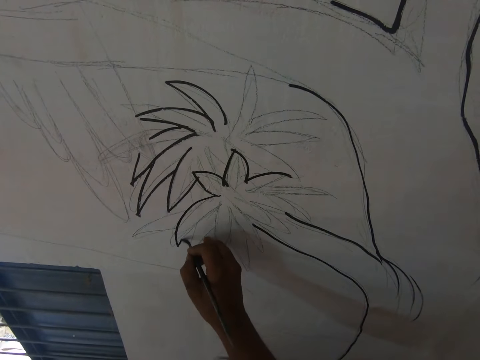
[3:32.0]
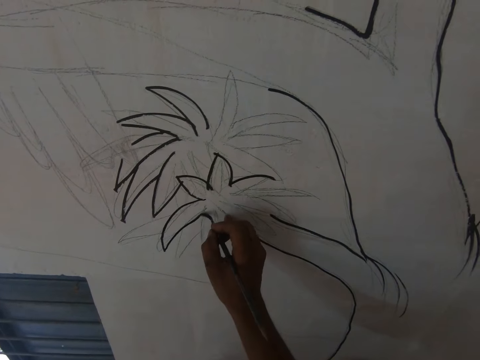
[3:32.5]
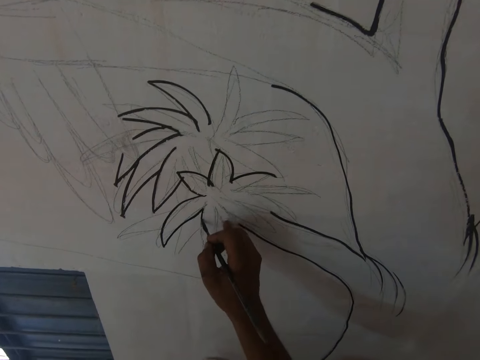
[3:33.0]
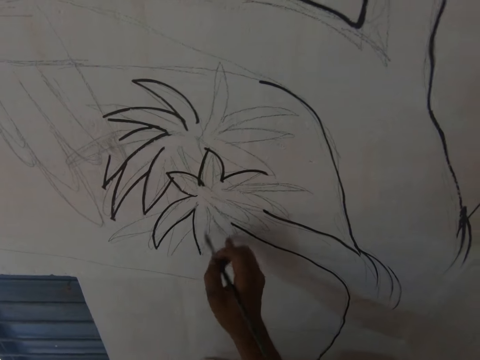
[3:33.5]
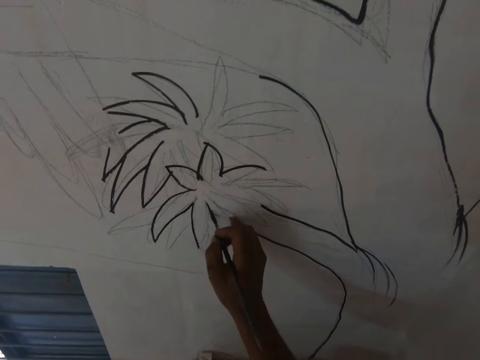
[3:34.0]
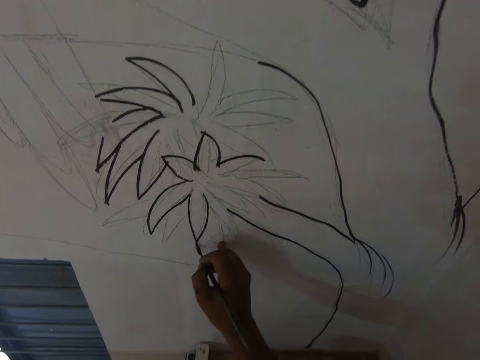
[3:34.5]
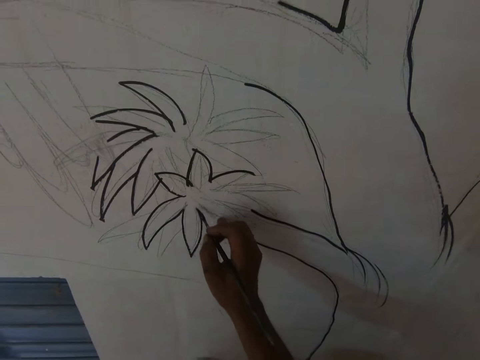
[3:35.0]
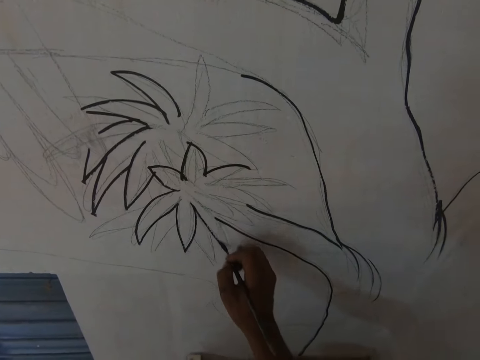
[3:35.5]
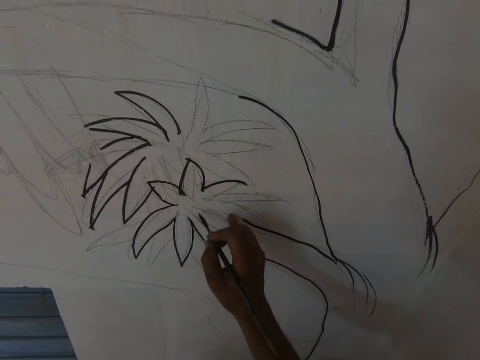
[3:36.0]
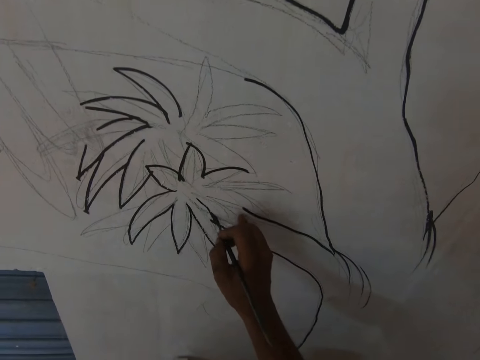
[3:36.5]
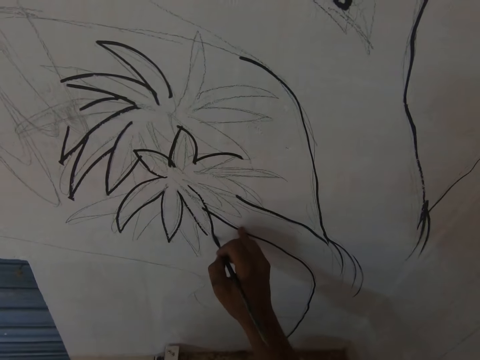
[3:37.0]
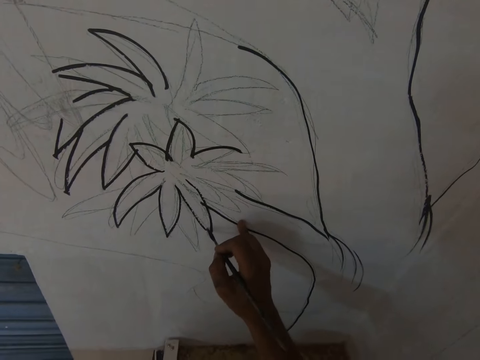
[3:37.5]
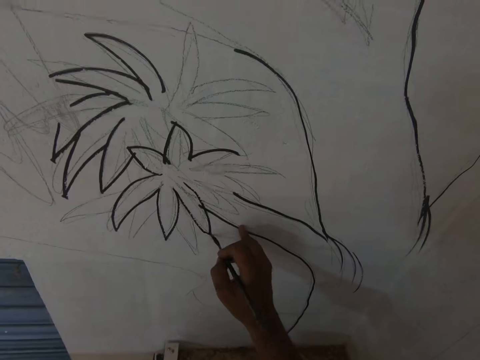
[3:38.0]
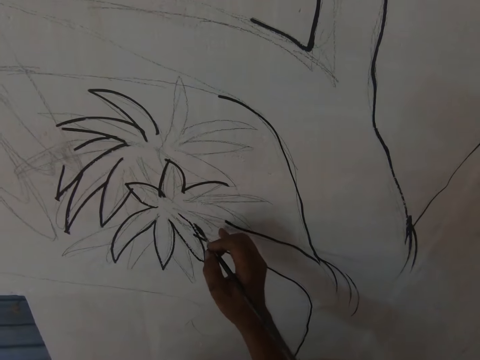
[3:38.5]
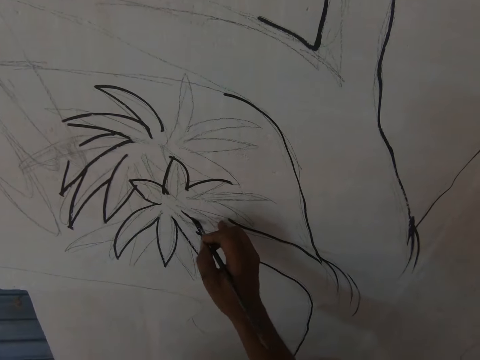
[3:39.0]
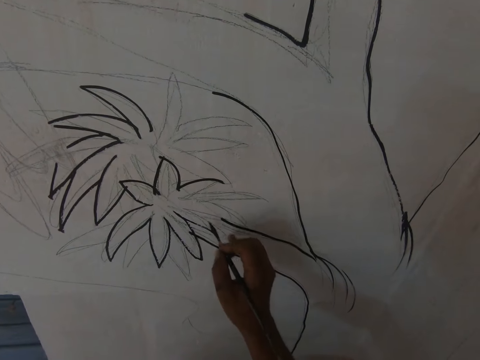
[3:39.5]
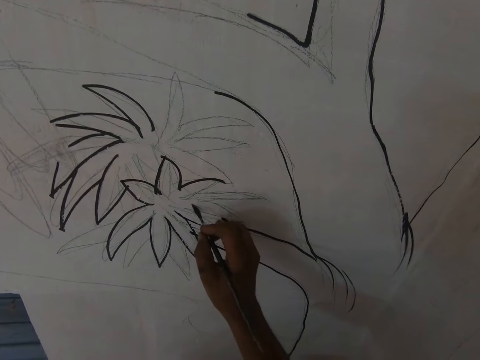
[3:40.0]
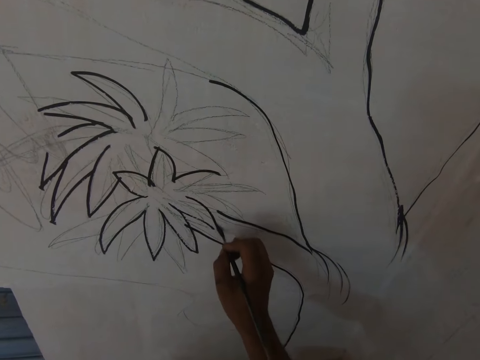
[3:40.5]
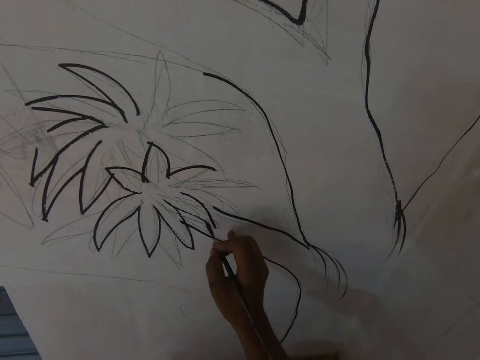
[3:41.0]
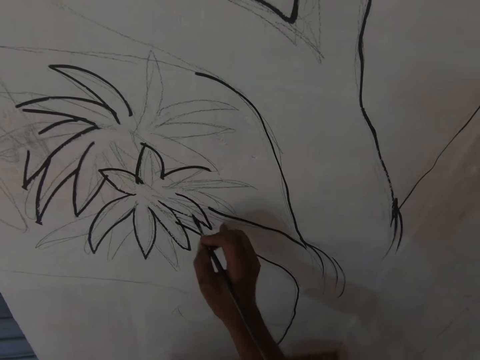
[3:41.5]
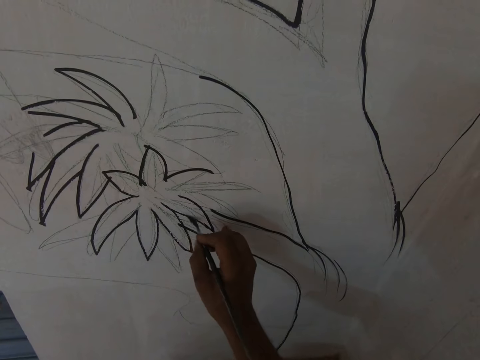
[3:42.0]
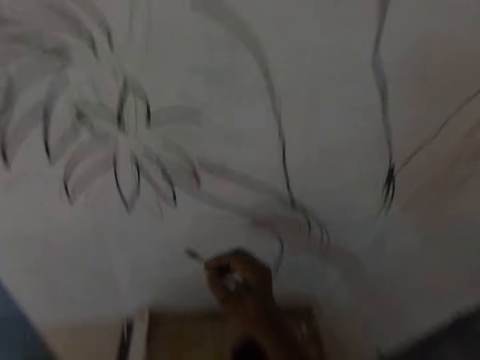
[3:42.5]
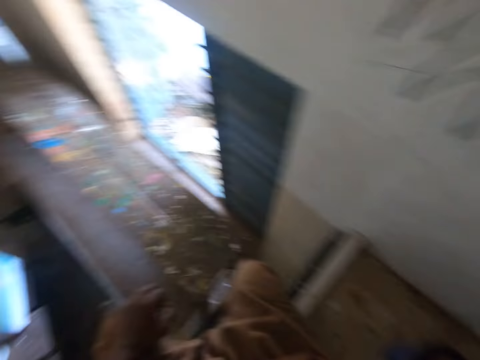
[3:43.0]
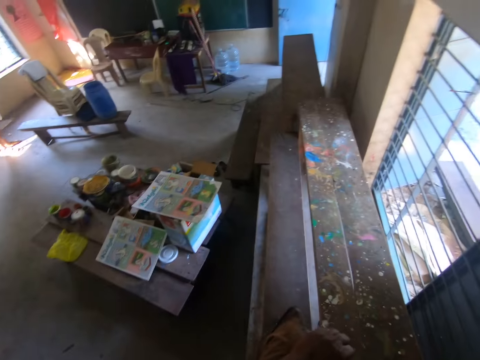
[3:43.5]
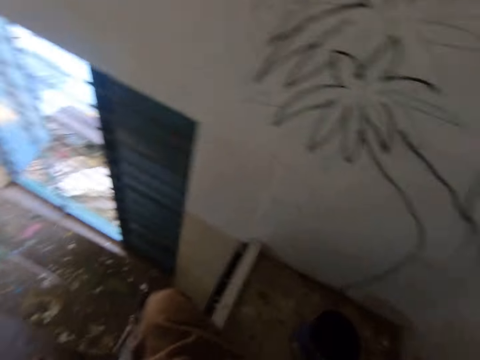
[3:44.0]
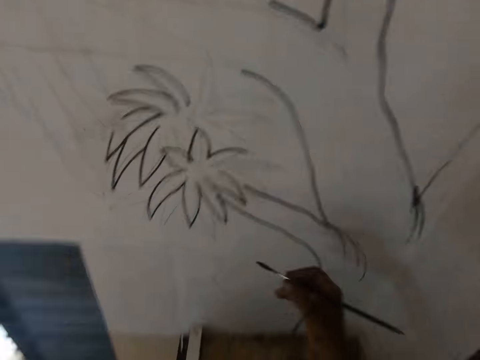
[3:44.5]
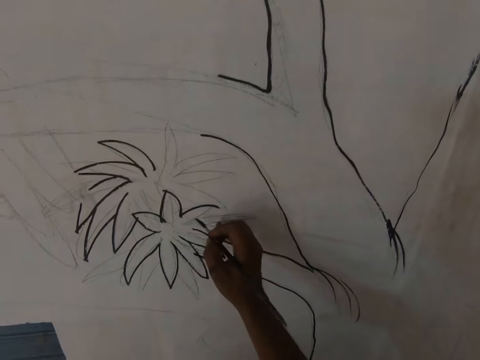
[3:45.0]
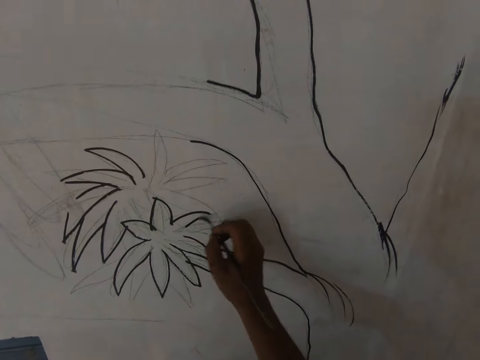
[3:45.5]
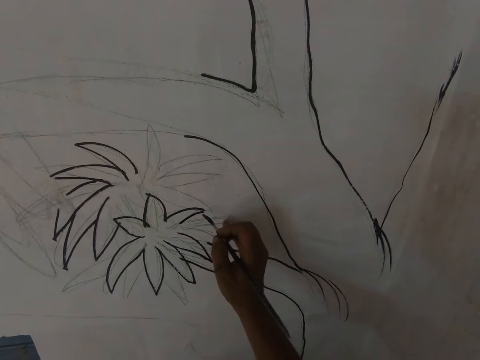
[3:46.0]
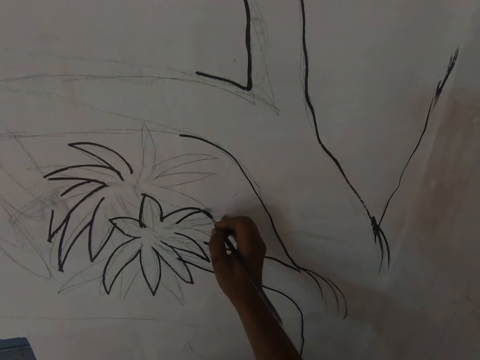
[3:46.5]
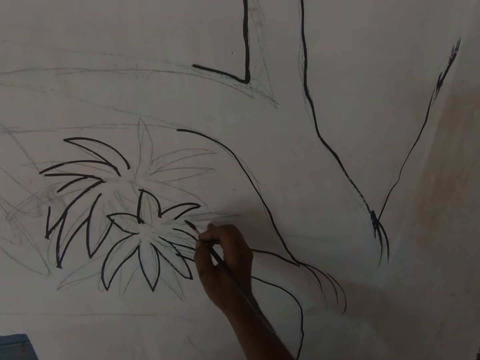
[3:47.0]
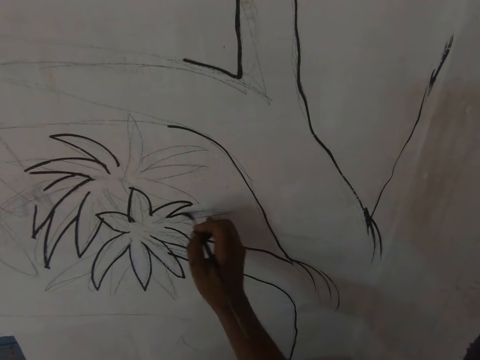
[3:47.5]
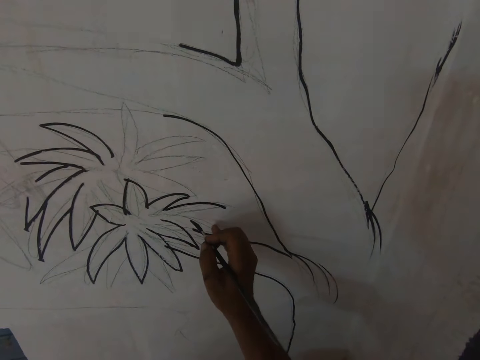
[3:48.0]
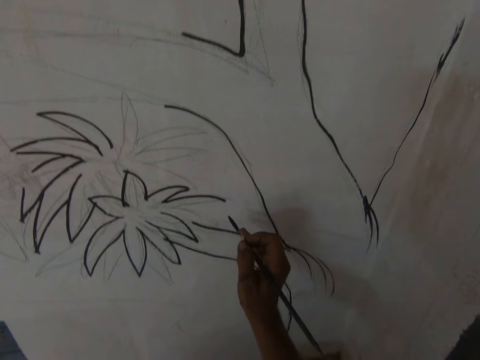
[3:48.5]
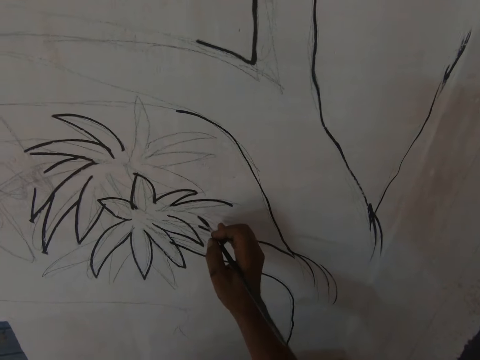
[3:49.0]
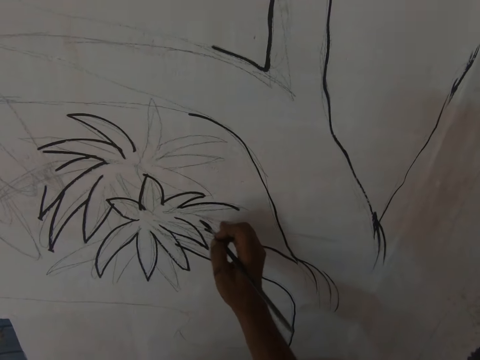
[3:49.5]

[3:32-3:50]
The camera wearer draws on the wall with the paint brush and talks to a man. They dip the paint brush in the can of paint. They look around. They converse with the man. The man talks to the camera wearer. The camera wearer paints a drawing on the wall with the paint brush. They talk to the man.

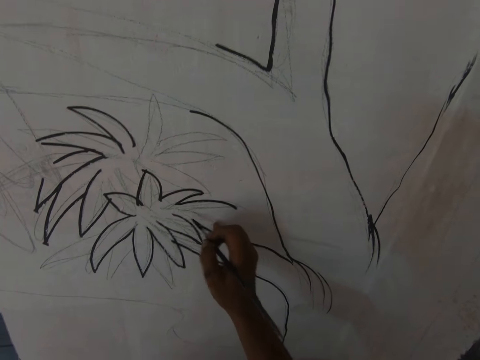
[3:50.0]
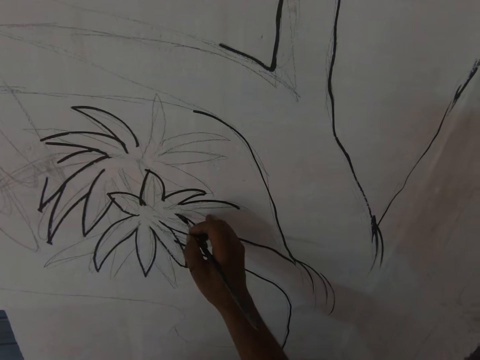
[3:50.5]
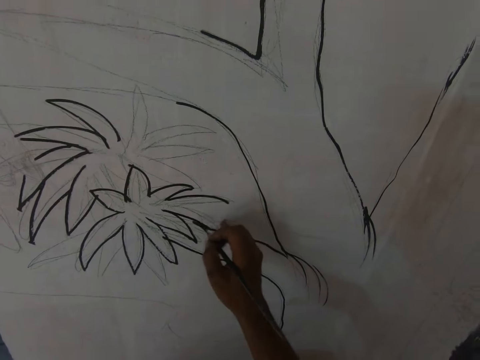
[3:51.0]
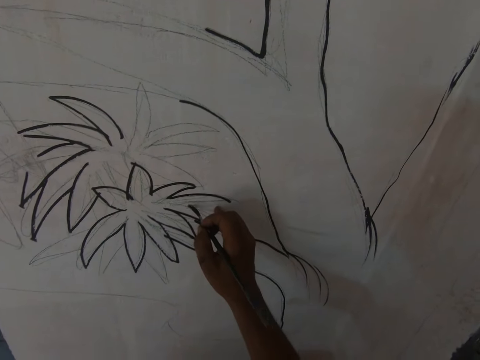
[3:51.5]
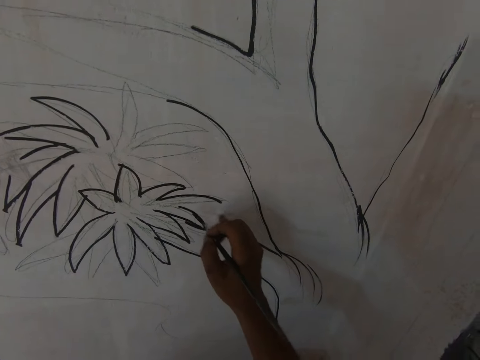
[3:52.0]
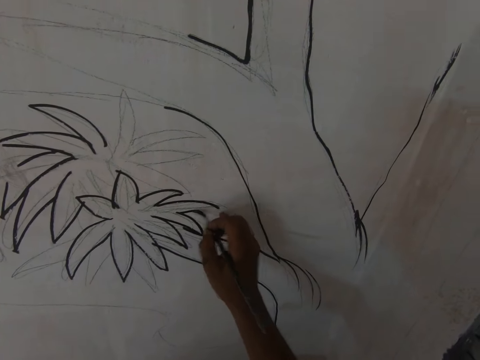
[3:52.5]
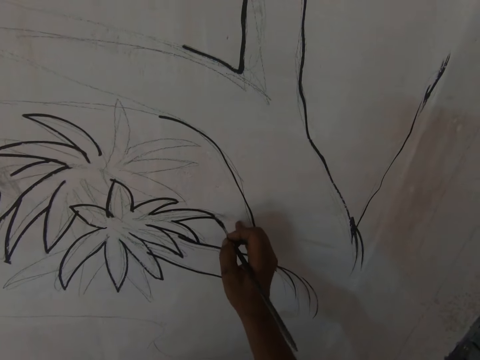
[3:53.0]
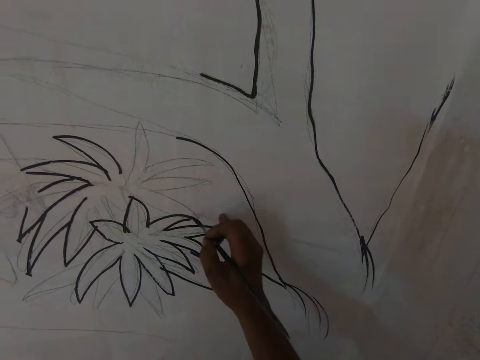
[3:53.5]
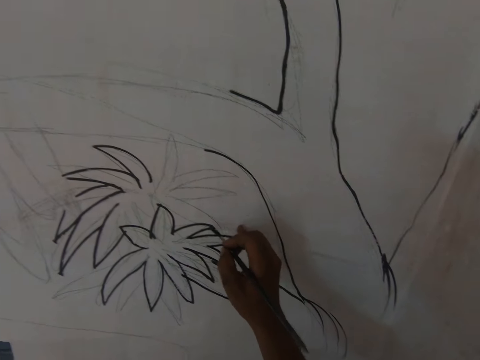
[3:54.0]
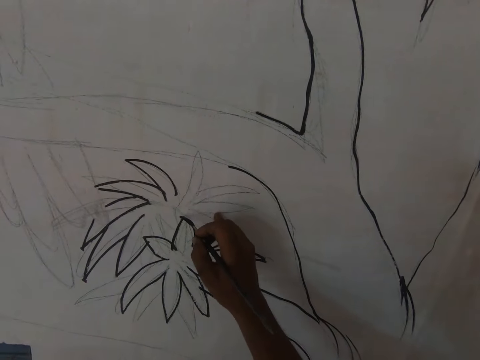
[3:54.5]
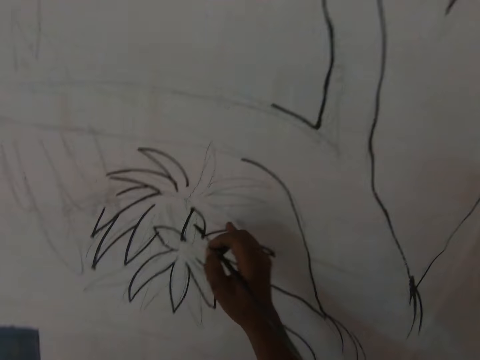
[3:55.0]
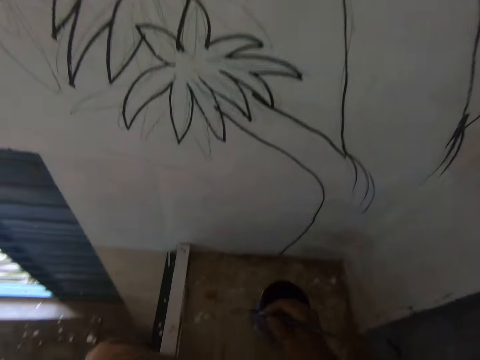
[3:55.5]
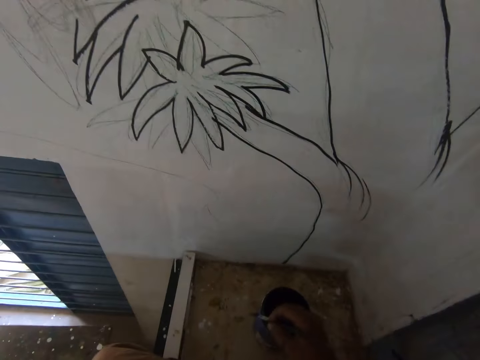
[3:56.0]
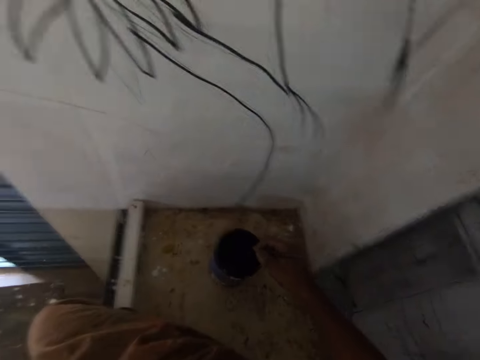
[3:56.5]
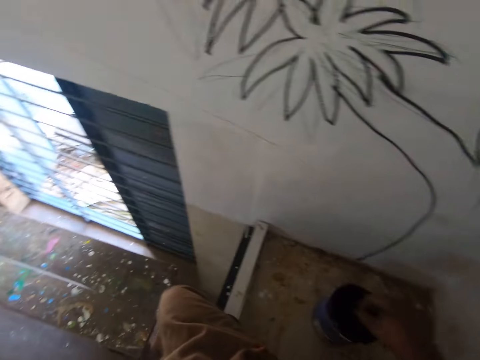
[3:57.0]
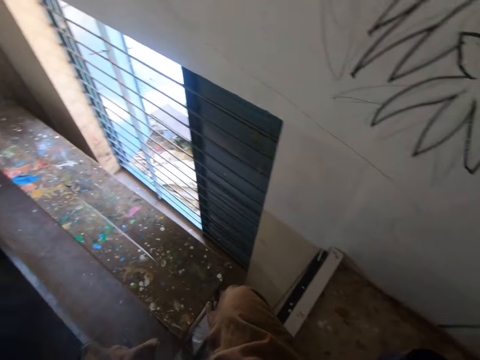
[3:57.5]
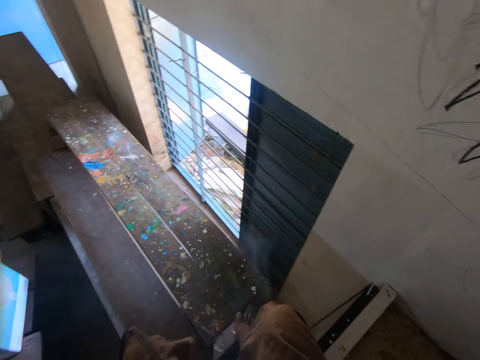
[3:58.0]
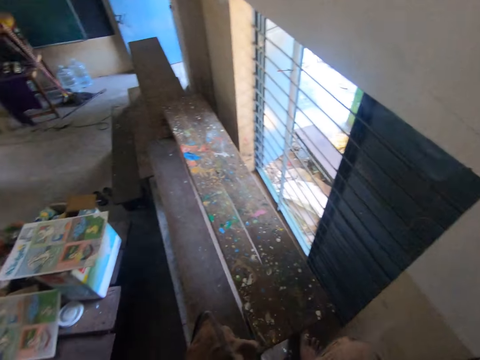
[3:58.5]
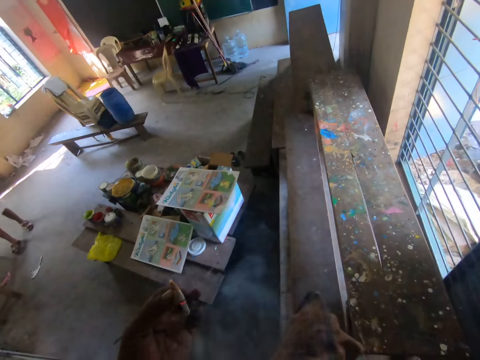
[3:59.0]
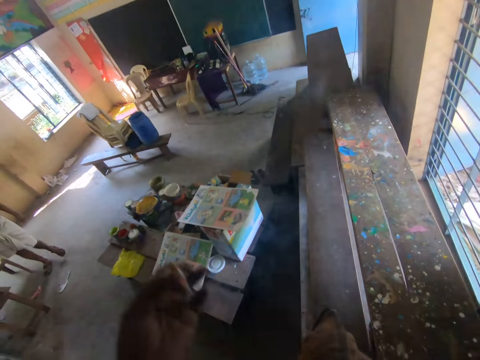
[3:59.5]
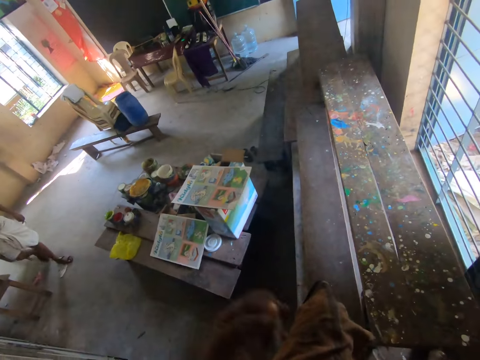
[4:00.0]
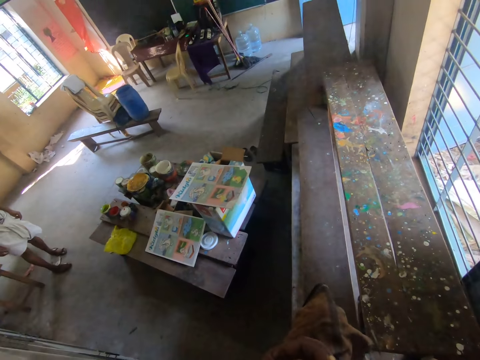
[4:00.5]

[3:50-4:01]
The camera wearer dips the paint brush in the can of paint. They wipe the bristles of the paint brush on the can of paint. They talk to a man. They smoke the cigarette. They turn around. They talk to the man. The man walks towards the camera wearer.
